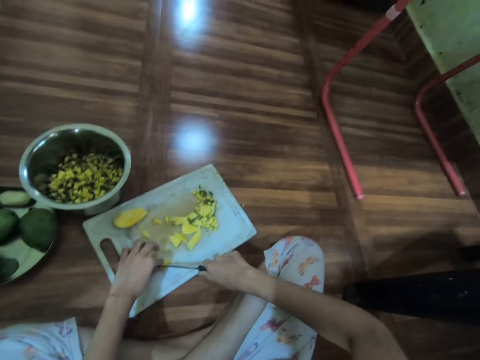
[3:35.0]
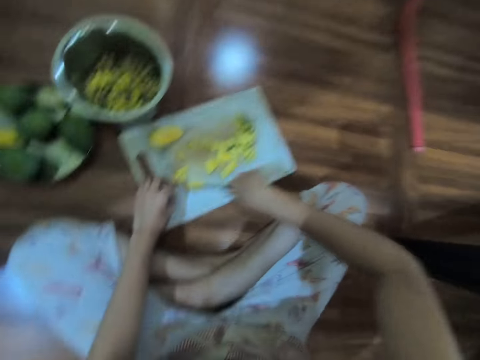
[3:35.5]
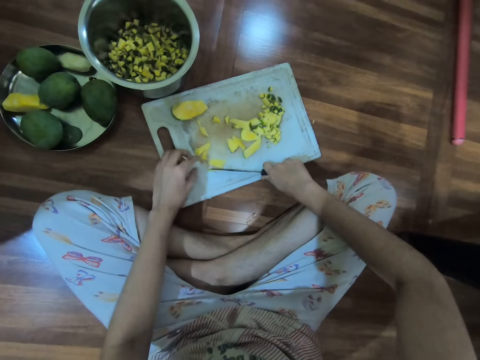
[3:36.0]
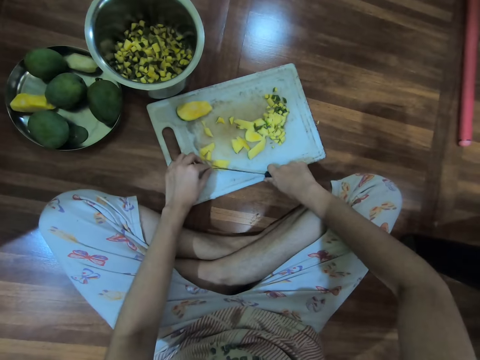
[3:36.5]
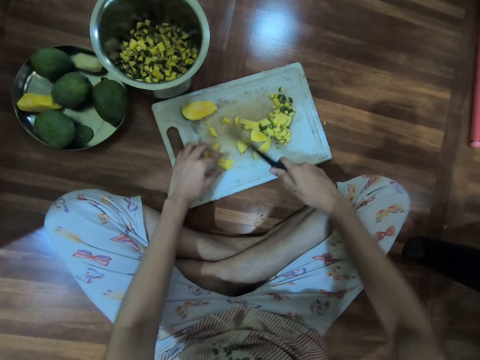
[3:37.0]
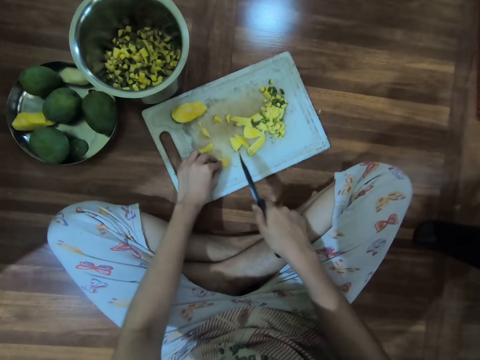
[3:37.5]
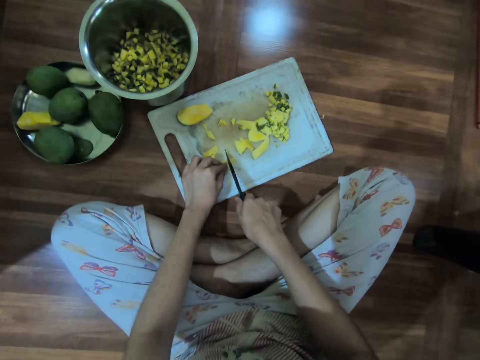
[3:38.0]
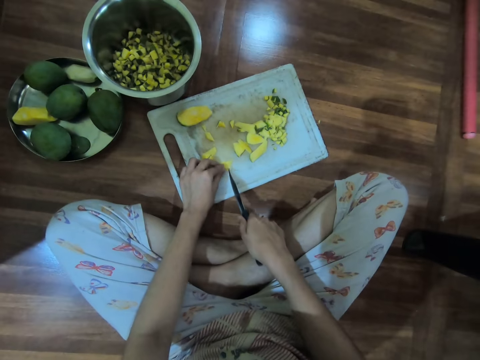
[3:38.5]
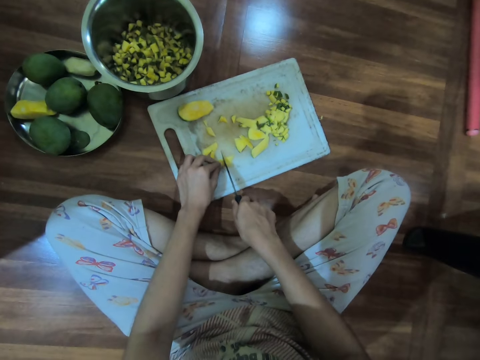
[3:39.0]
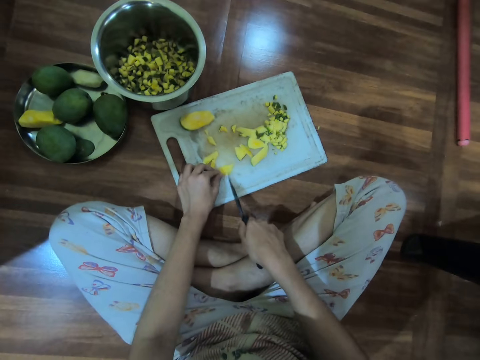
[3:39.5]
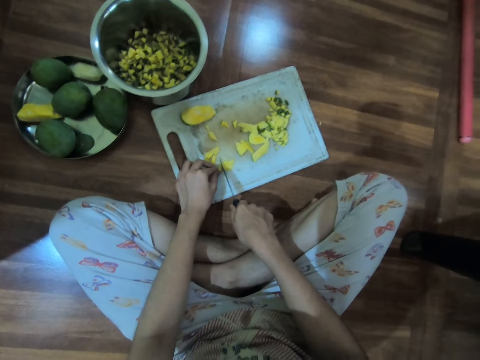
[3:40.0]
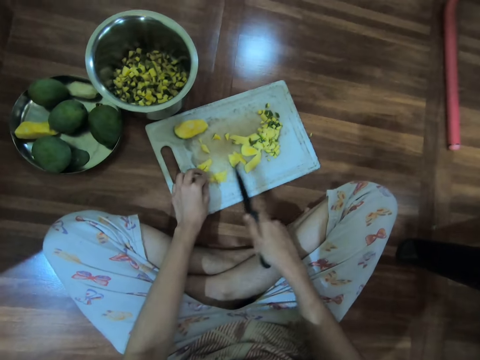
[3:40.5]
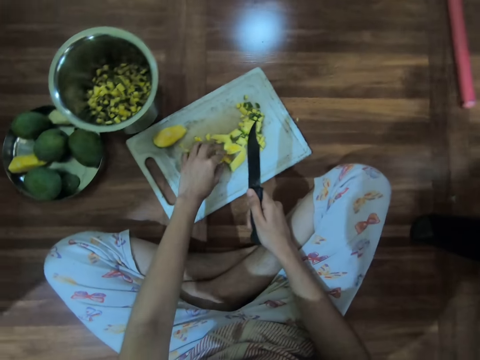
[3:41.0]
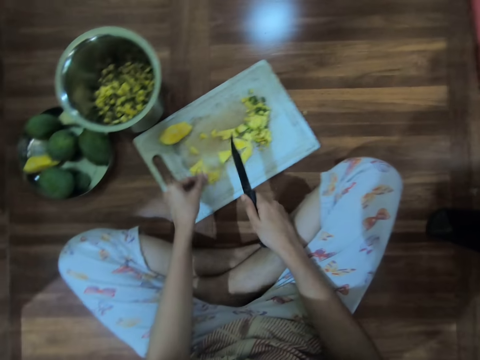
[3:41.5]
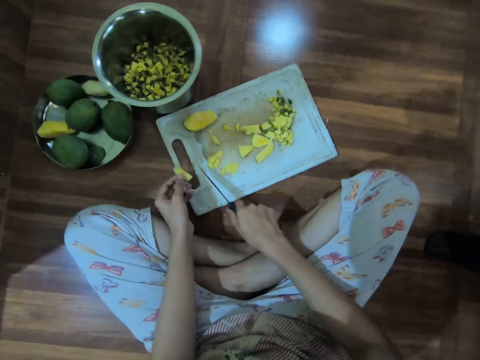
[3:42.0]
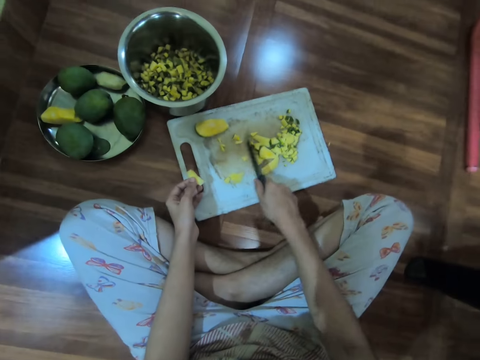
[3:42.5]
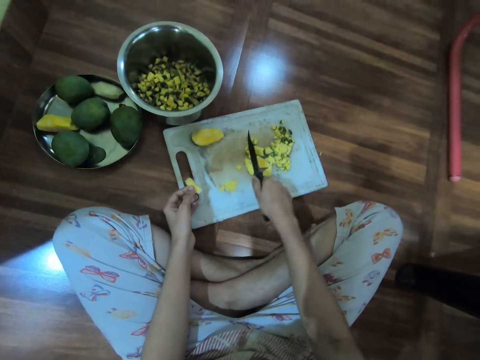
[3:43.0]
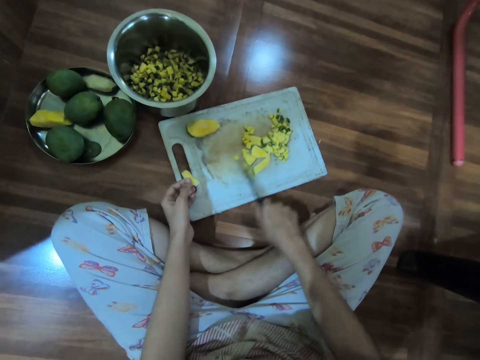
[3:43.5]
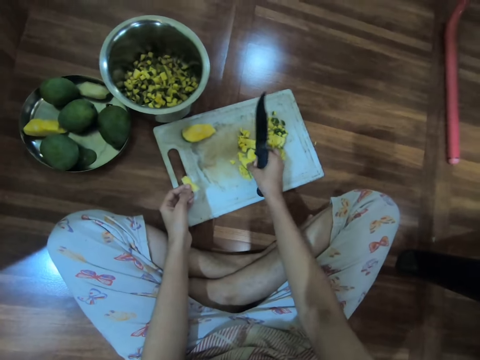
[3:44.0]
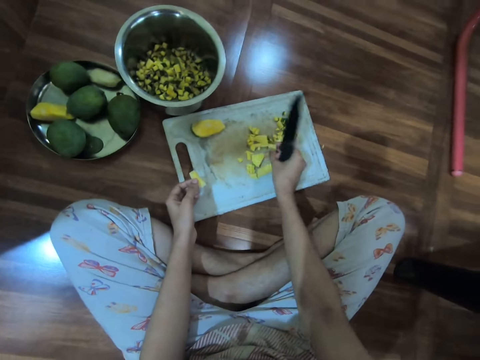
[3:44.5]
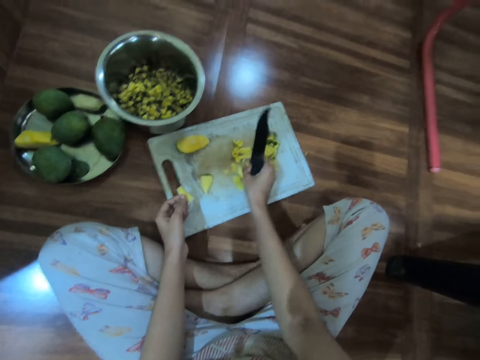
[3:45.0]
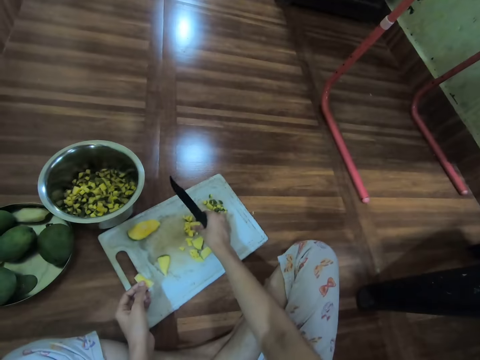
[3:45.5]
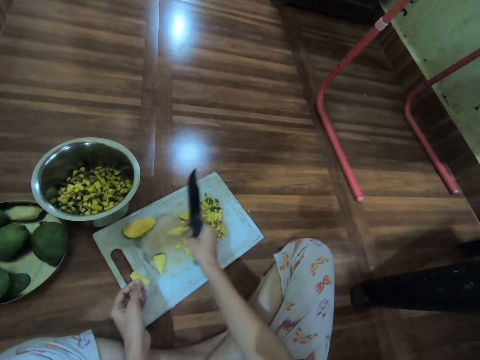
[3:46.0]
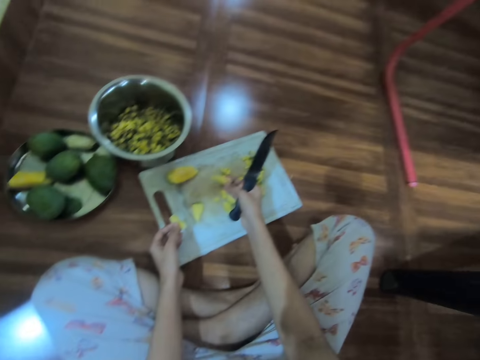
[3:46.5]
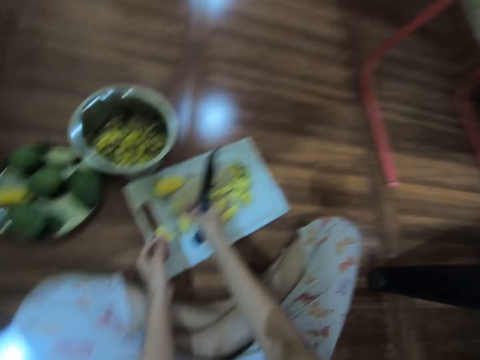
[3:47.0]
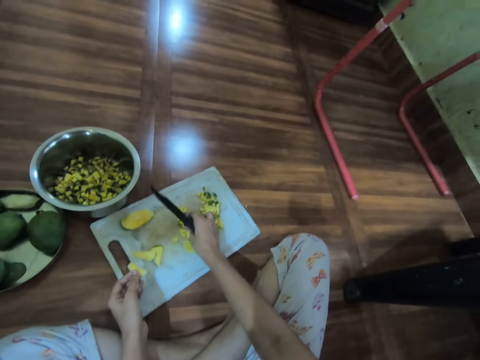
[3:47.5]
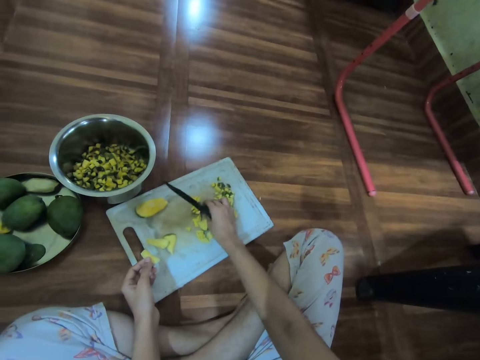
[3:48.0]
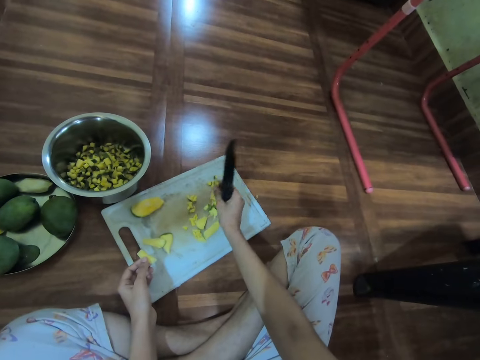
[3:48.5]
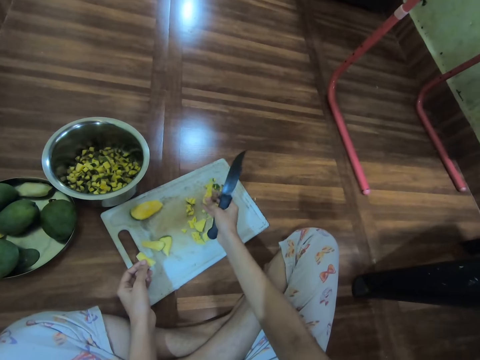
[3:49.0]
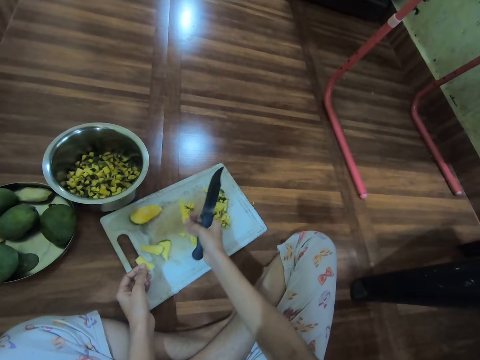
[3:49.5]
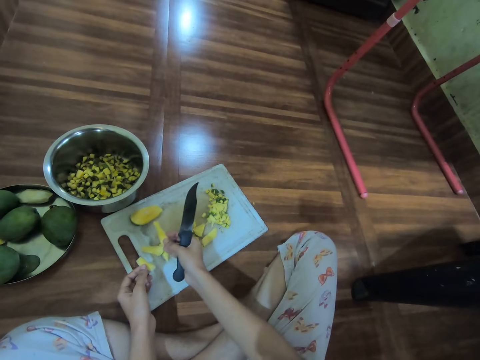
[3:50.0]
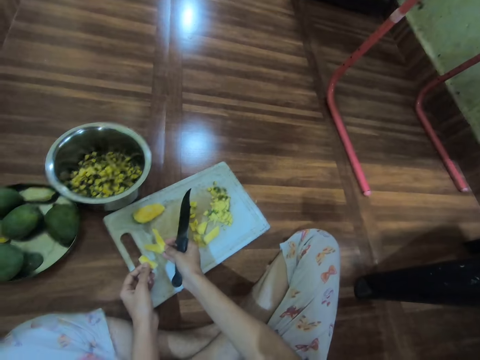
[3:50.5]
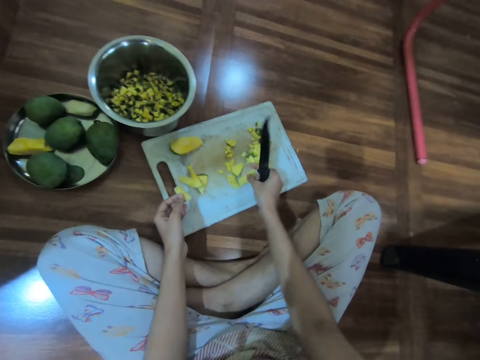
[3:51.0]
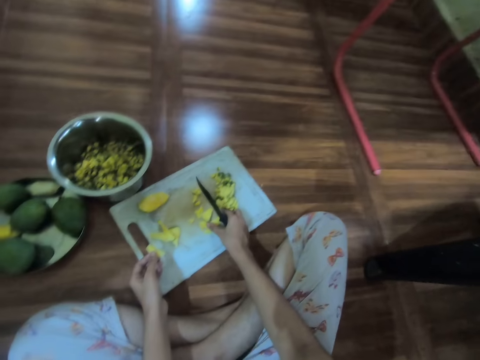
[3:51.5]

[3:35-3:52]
The camera wearer holds the chunks of the mango on the chopping board on the floor with her left hand. She cuts the chunk of the mango on the chopping board on the floor with the knife in her right hand. She takes a chunk of the mango from the chopping board on the floor with her left hand. She gathers the chunks of the mango on the chopping board on the floor with the knife in her right hand. She takes a chunk of the mango from the chopping board on the floor with her right hand. She drops the chunk of the mango in her right hand on the chopping board on the floor. She moves the cut mango closer. She takes a chunk of the mango from the chopping board on the floor with her right hand. She drops the chunk of the mango in her right hand on the chopping board on the floor. She takes a chunk of the mango from the chopping board on the floor with her right hand. She drops the chunk of the mango in her right hand on the chopping board on the floor.

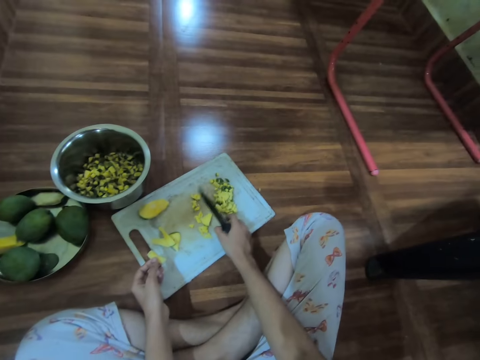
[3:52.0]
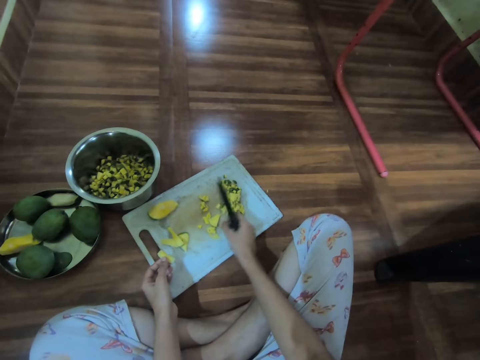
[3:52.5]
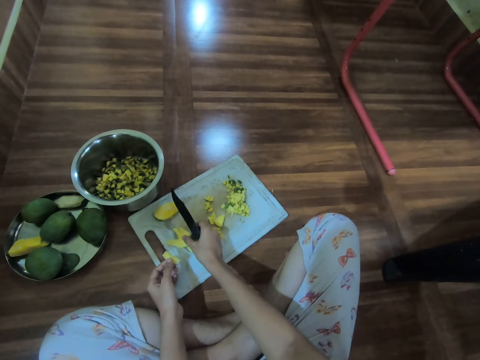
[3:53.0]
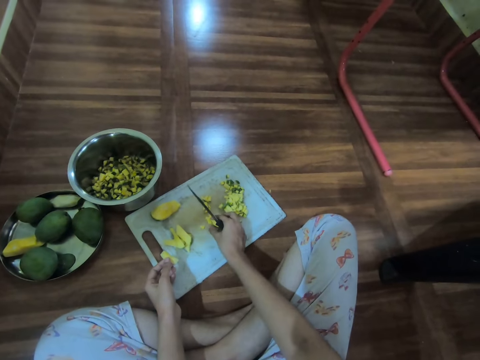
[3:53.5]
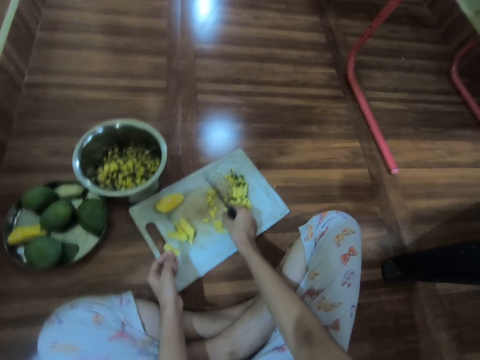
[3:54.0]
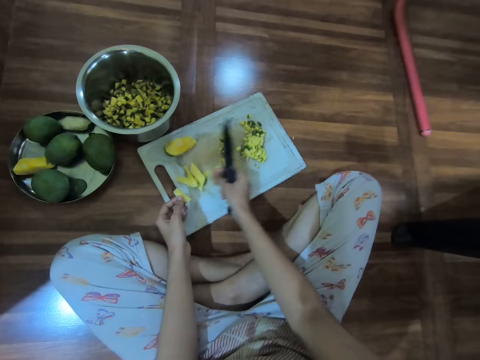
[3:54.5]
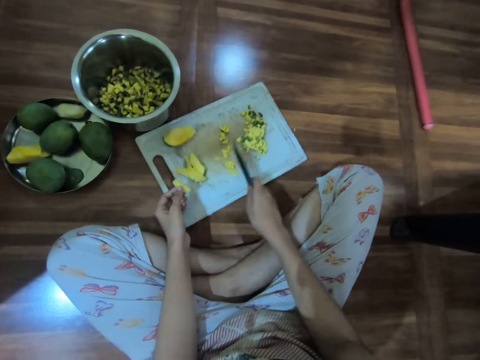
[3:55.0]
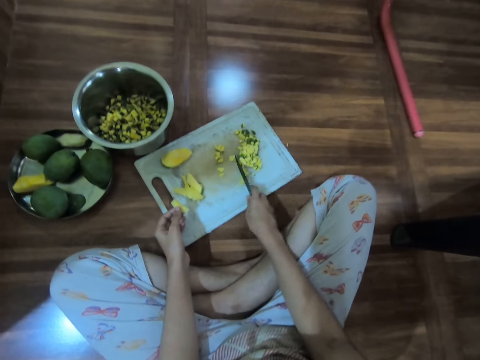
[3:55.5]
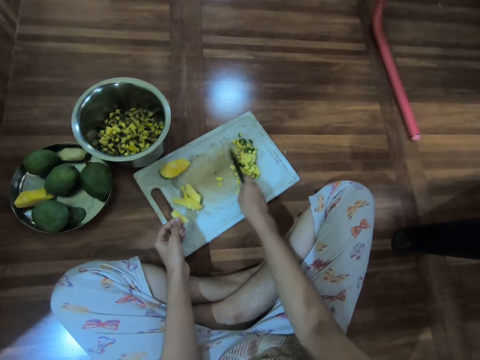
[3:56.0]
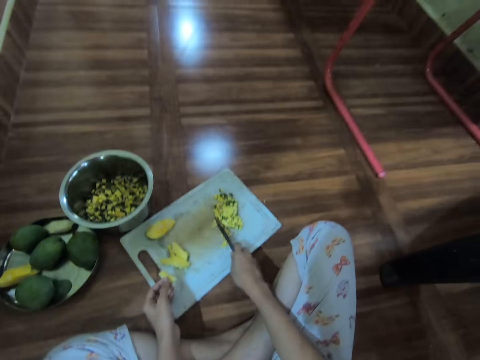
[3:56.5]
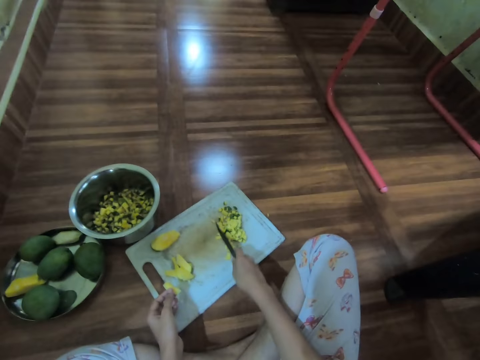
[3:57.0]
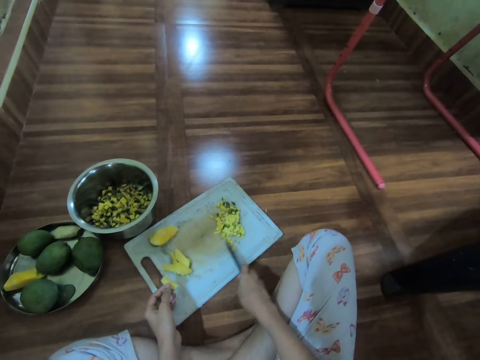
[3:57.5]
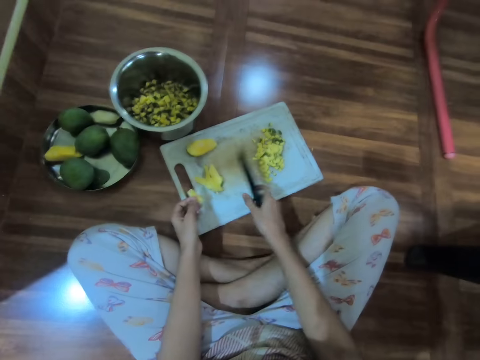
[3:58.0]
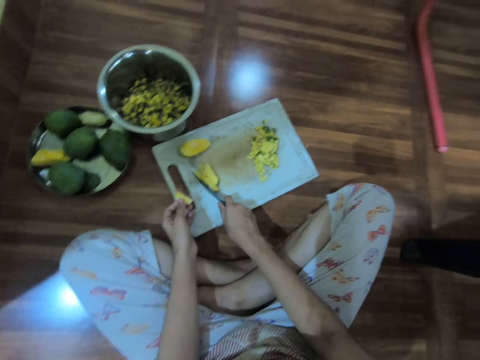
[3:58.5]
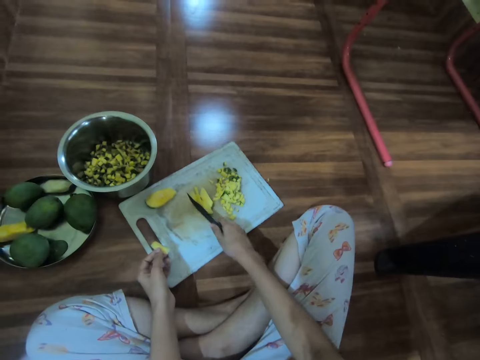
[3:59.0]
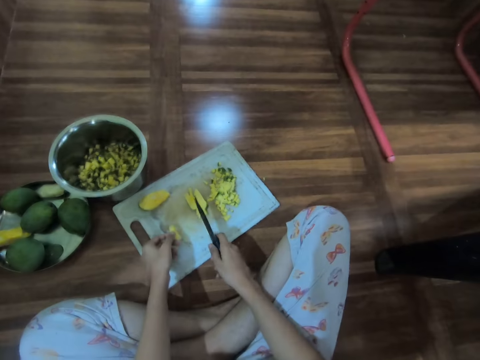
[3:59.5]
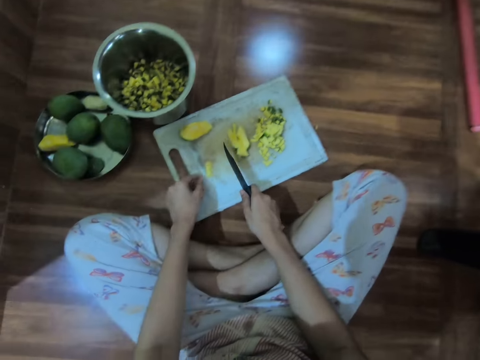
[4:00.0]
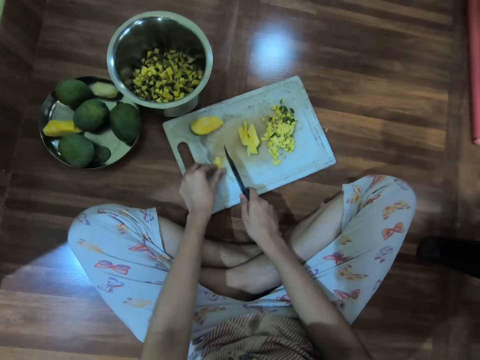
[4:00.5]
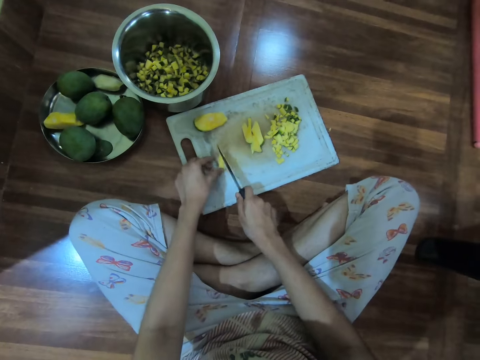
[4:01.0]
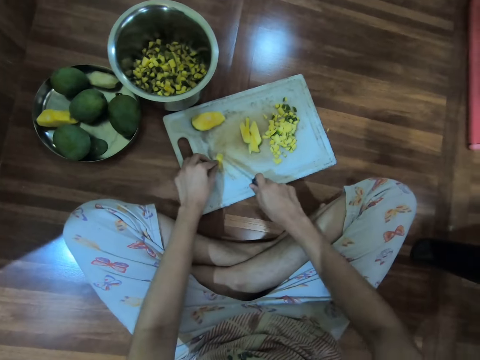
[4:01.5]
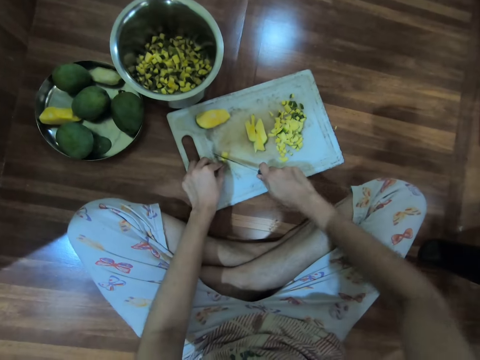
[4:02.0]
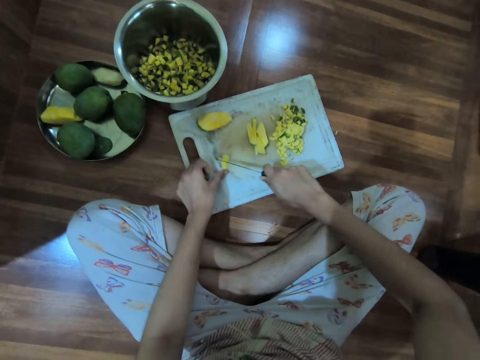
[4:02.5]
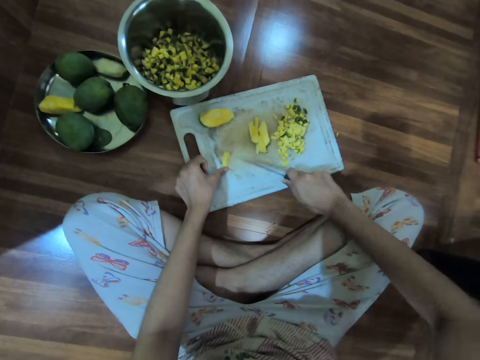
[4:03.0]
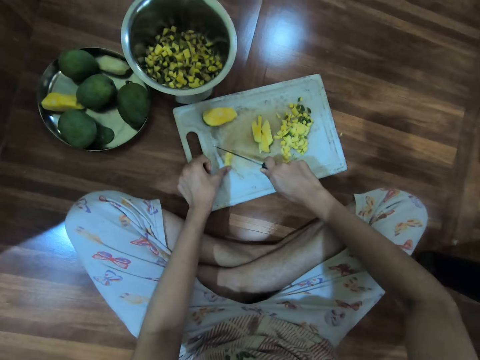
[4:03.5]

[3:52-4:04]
The camera wearer takes a chunk of the mango from the chopping board on the floor with her right hand. She drops the chunk of the mango in her right hand on the chopping board on the floor. She takes a chunk of the mango from the chopping board on the floor with her right hand. She drops the chunk of the mango in her right hand on the chopping board on the floor. She gathers the chunks of the mango on the chopping board on the floor with the knife in her right hand. She moves the chunks of the mango on the chopping board on the floor with the knife in her right hand. She drops the chunk of the mango in her left hand on the chopping board on the floor. She holds the chunk of the mango on the chopping board on the floor with her left hand. She cuts the chunk of the mango on the chopping board on the floor with the knife in her right hand.
